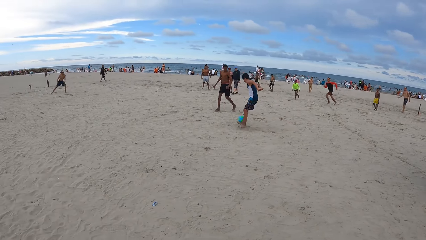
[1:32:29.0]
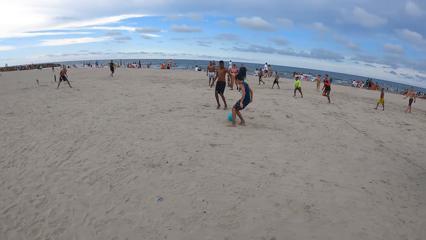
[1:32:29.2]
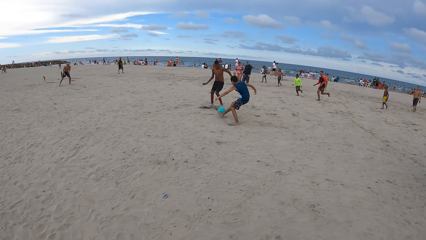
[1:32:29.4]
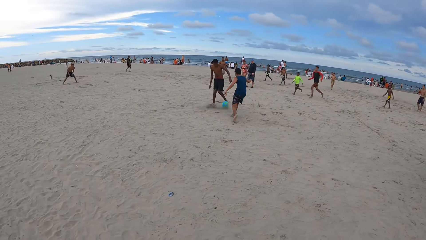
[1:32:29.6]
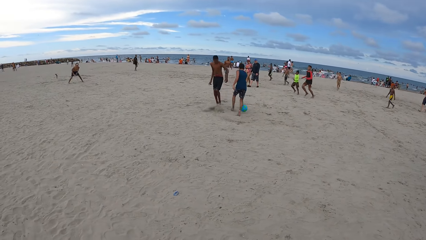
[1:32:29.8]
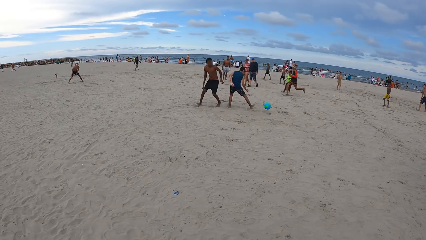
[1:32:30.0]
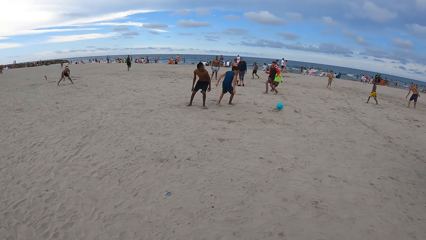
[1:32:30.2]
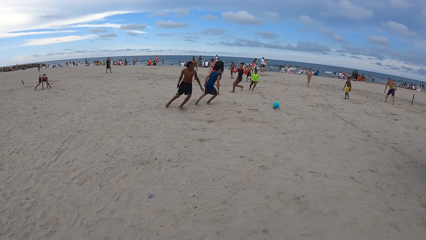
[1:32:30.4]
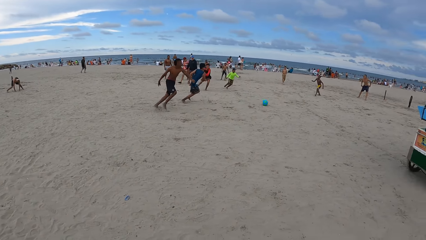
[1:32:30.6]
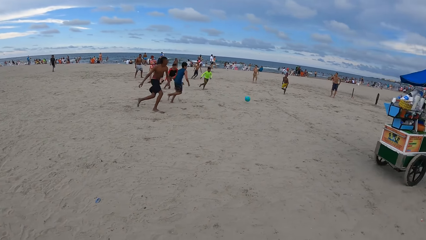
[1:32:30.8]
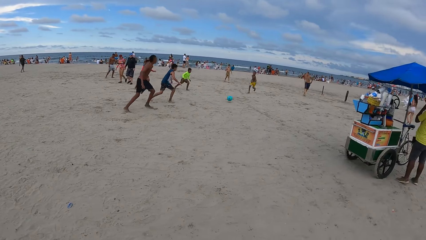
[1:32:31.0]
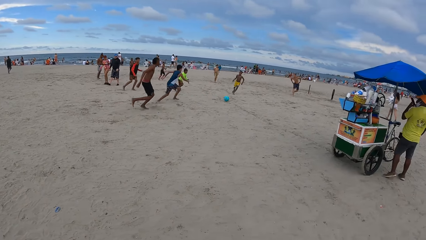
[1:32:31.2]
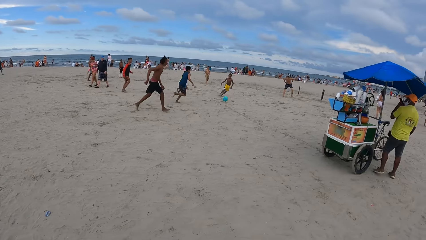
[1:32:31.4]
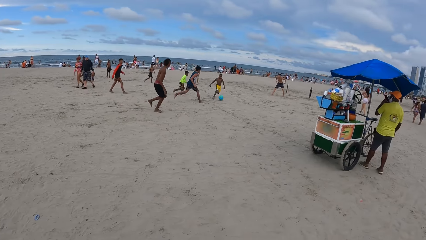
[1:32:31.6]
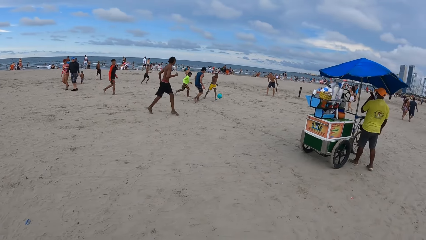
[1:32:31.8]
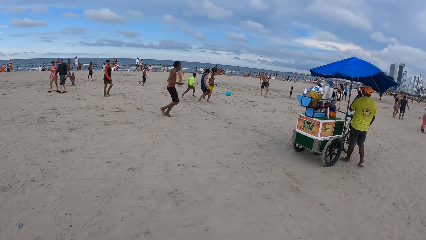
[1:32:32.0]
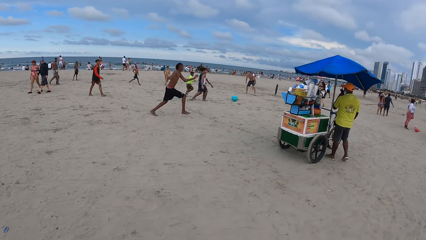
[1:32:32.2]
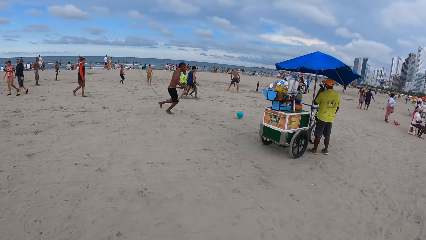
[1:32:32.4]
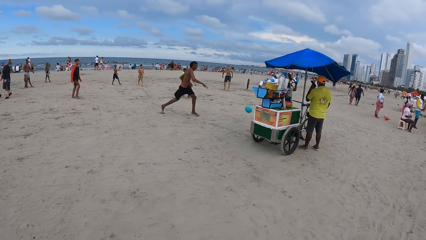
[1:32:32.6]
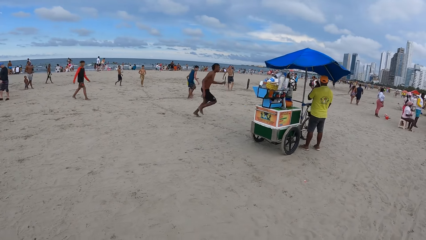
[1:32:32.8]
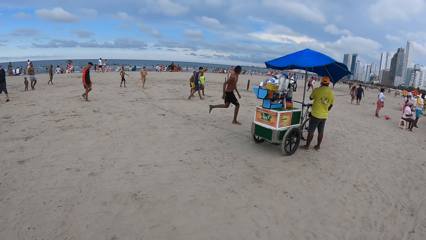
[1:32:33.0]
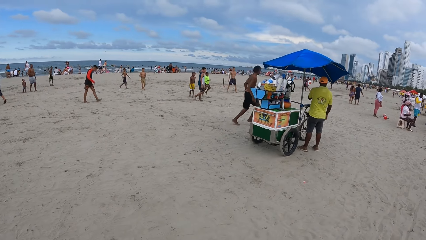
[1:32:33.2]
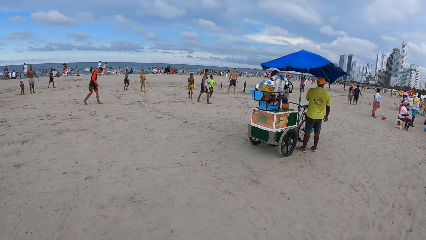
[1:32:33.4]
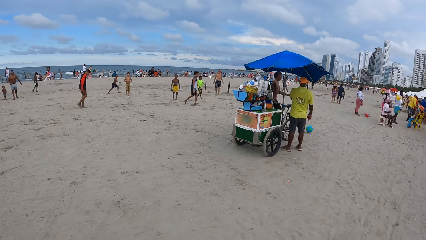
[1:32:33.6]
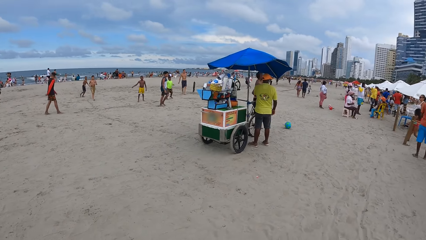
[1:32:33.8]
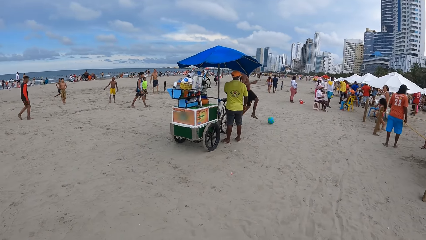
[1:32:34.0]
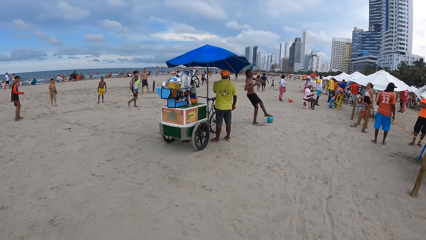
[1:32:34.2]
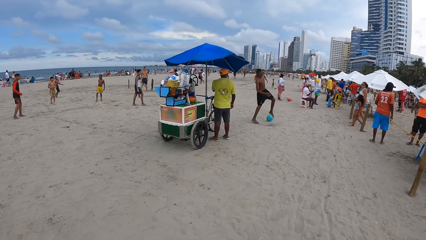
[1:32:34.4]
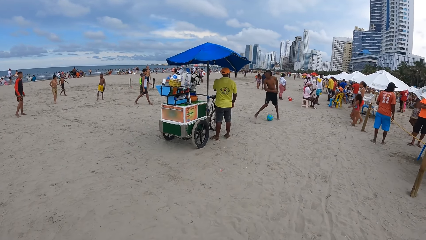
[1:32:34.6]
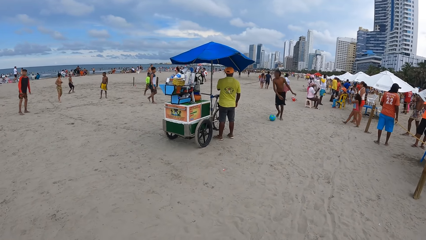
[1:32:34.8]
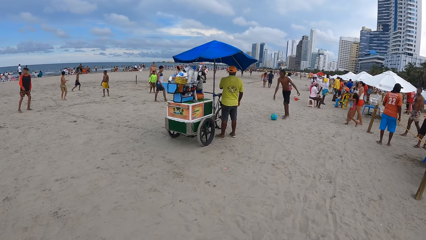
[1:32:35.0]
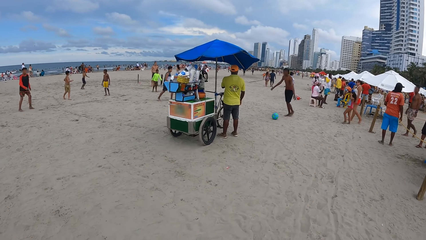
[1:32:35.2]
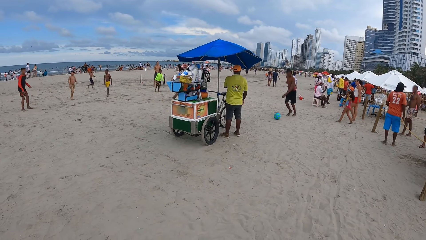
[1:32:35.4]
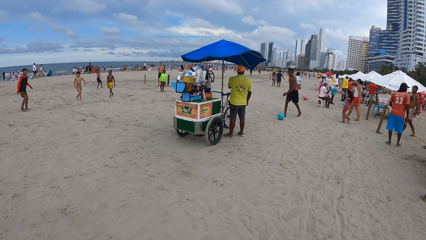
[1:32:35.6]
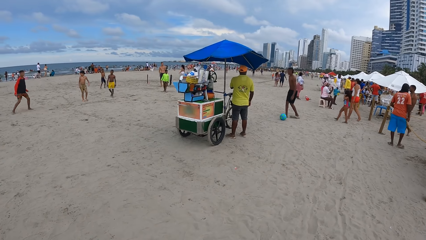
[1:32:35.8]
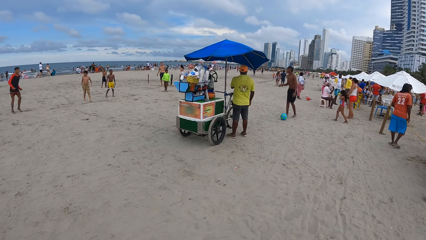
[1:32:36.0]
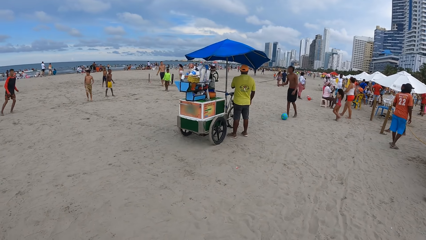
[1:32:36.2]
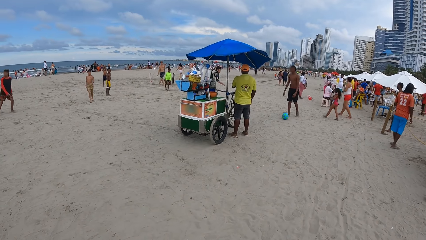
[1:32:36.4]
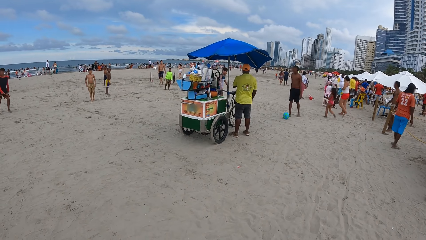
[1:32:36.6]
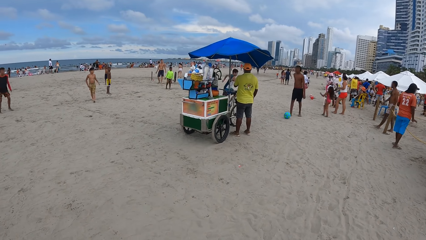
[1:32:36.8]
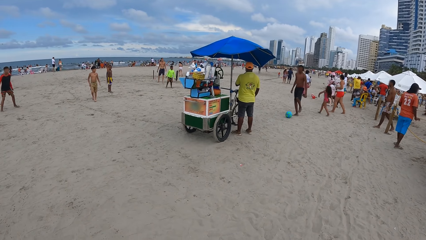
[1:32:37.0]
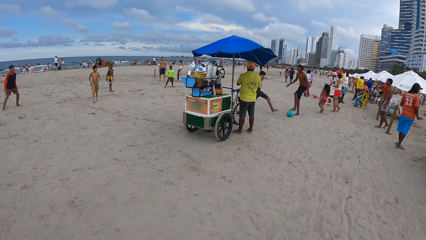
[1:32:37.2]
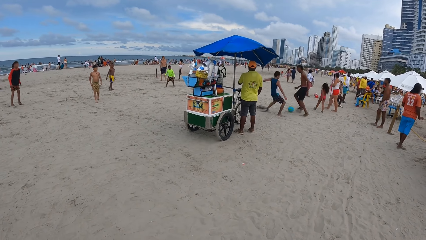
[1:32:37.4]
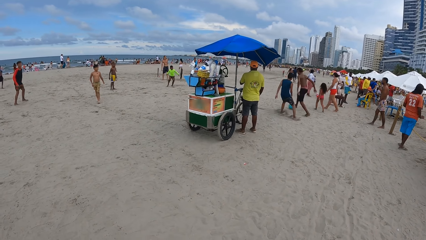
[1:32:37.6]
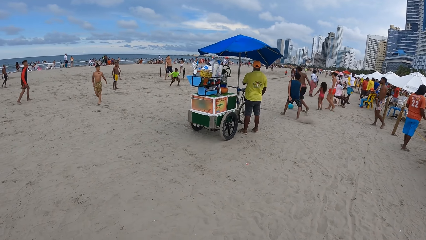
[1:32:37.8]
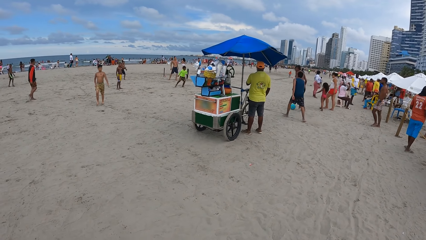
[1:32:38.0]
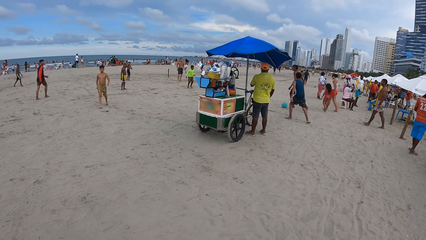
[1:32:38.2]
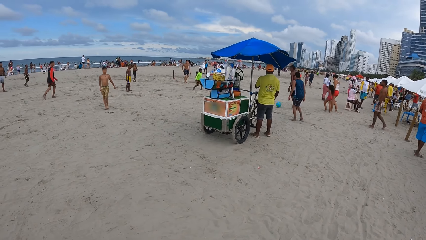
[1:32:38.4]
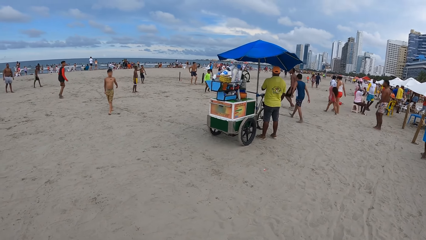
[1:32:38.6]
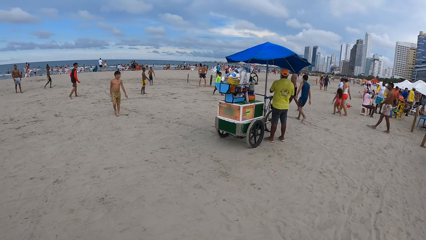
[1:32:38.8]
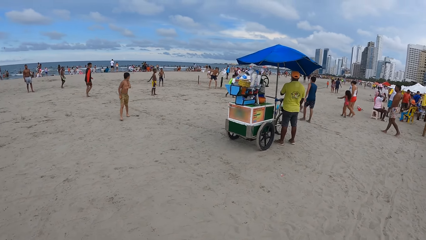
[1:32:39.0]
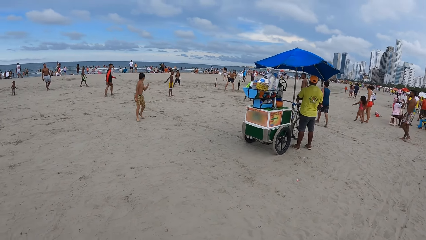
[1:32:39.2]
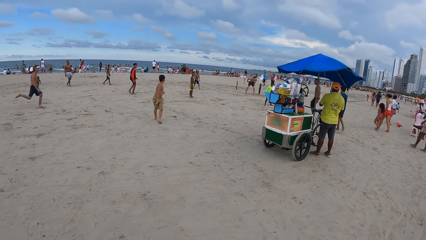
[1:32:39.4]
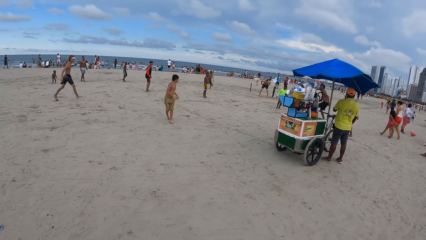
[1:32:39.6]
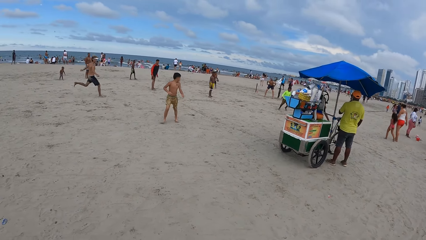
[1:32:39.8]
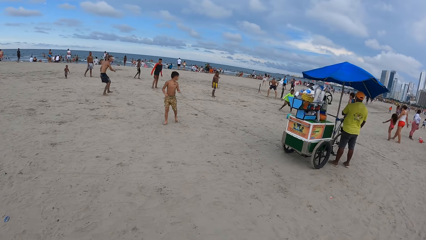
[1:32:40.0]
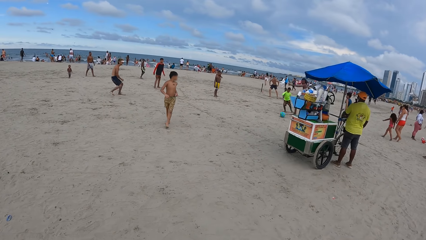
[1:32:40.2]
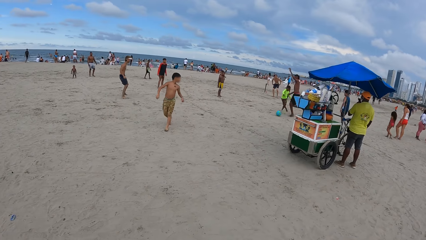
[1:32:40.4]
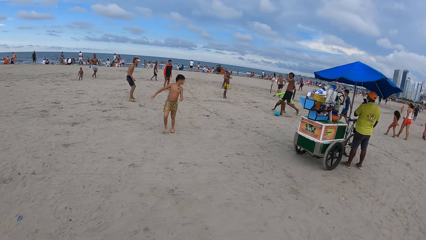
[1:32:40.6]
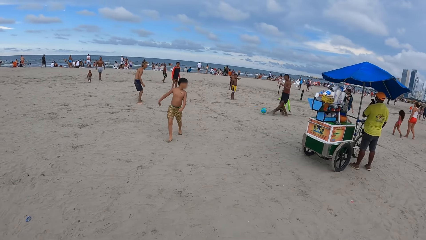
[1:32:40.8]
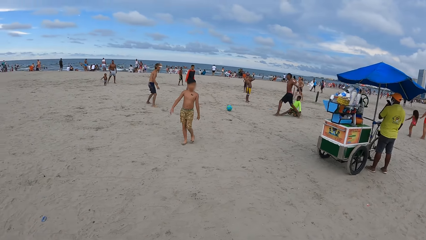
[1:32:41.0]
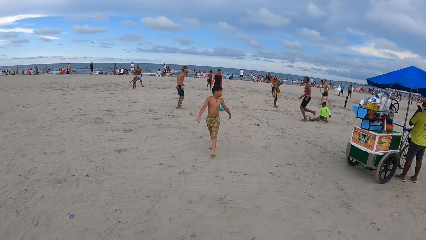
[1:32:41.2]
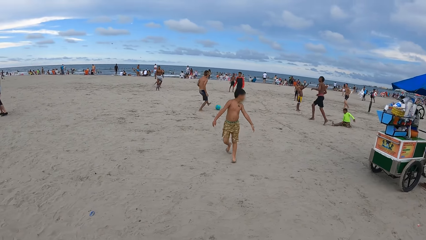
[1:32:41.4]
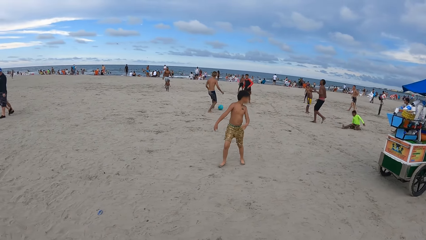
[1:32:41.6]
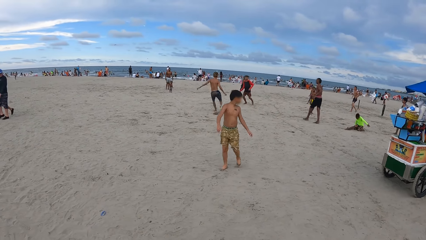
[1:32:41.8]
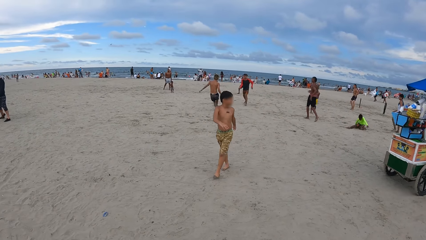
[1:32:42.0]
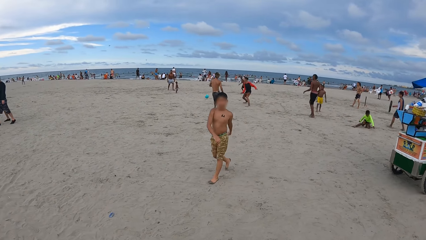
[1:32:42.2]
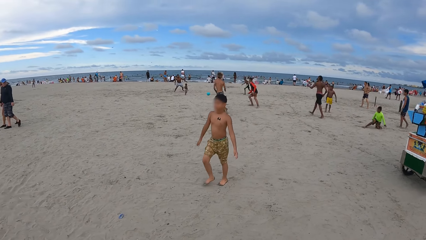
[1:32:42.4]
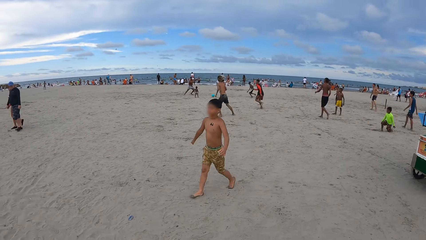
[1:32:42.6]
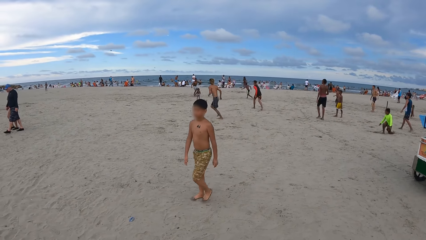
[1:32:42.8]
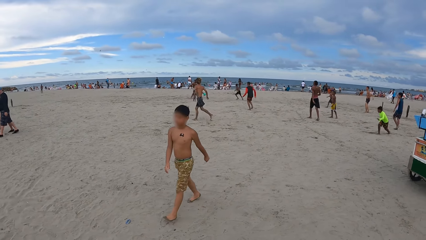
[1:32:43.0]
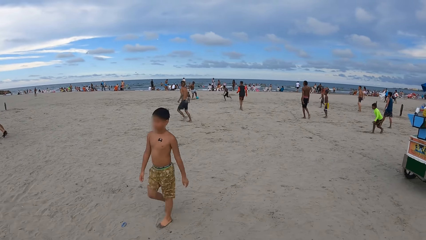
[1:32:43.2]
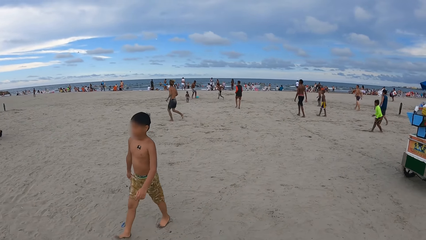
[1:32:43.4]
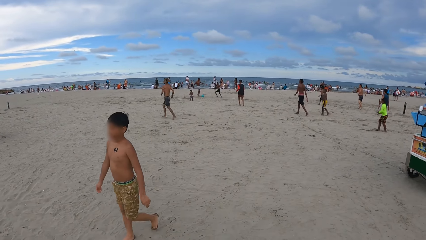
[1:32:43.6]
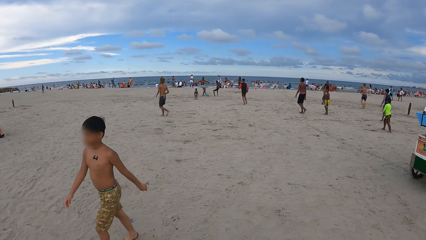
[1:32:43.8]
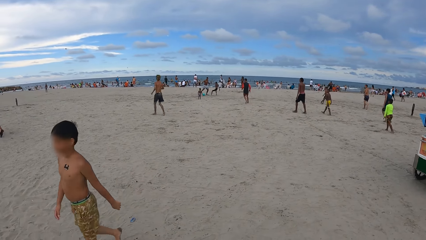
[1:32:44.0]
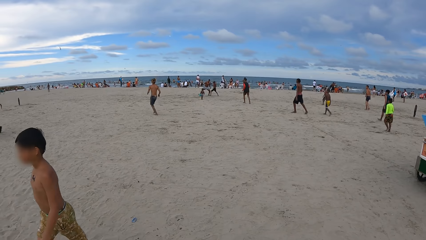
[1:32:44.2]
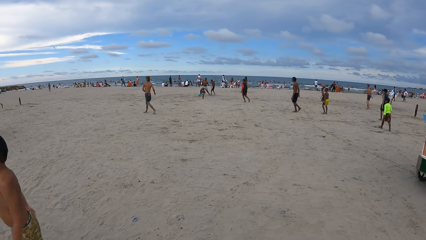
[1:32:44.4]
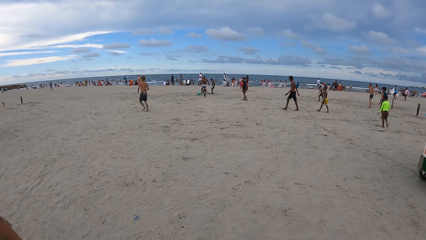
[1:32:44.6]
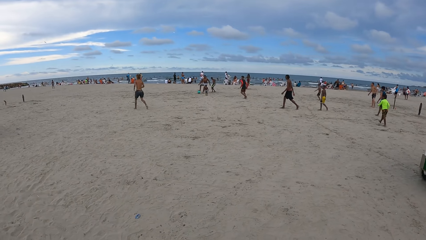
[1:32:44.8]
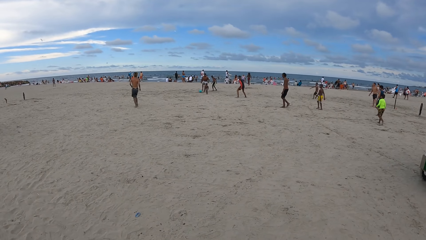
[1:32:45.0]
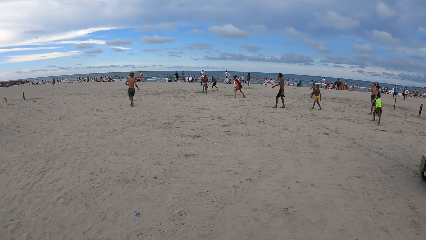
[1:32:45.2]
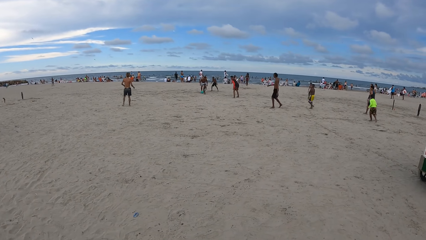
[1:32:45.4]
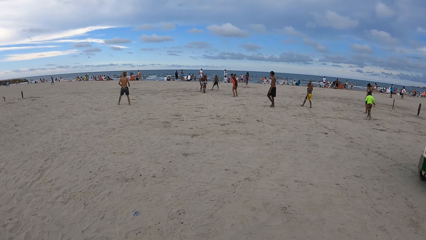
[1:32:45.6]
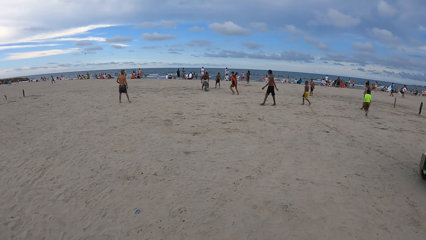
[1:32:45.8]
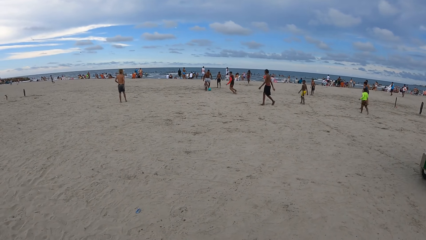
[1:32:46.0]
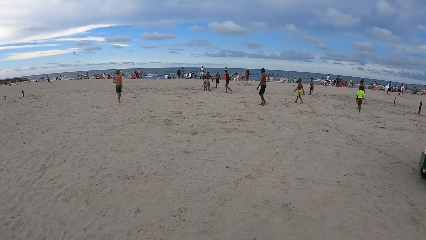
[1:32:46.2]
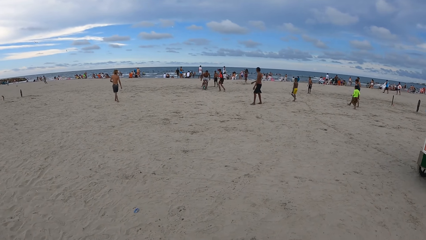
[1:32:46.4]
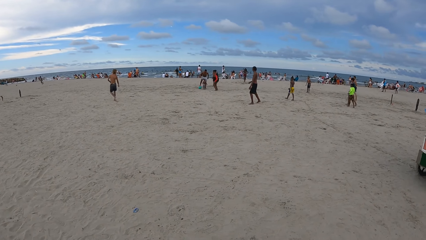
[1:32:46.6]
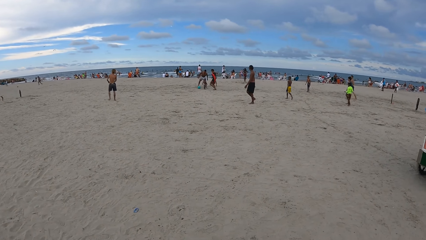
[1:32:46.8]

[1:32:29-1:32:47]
The camera wearer looks around repeatedly.
